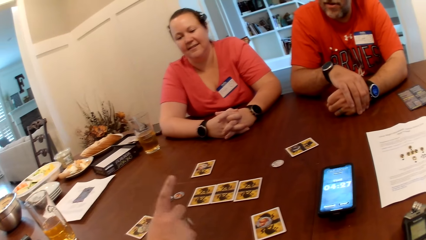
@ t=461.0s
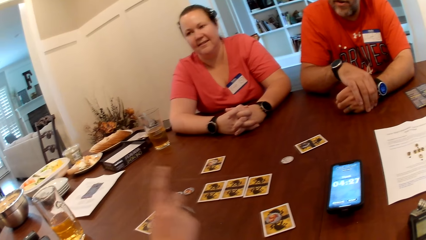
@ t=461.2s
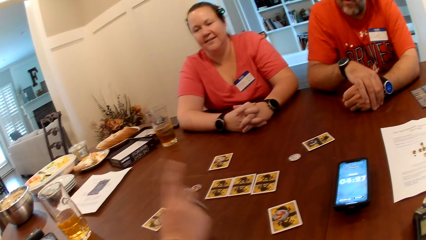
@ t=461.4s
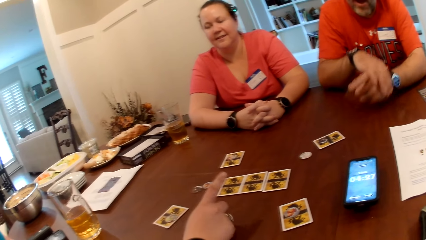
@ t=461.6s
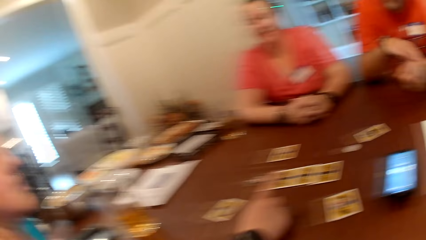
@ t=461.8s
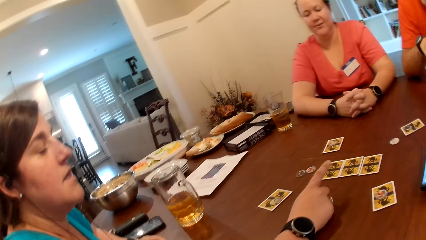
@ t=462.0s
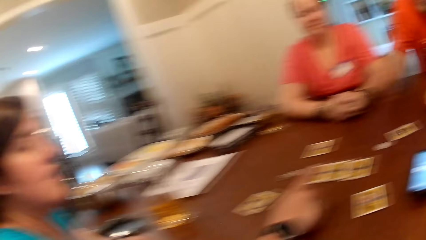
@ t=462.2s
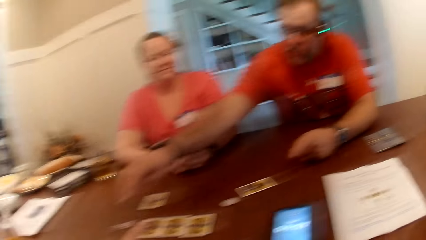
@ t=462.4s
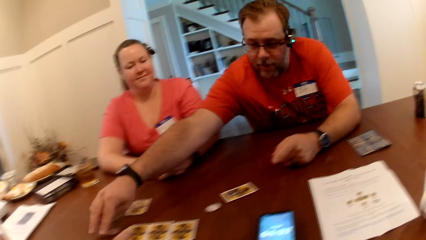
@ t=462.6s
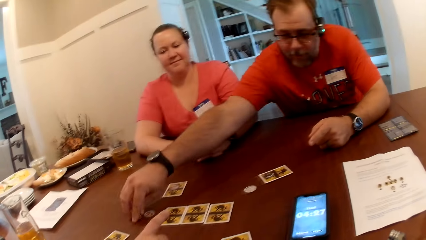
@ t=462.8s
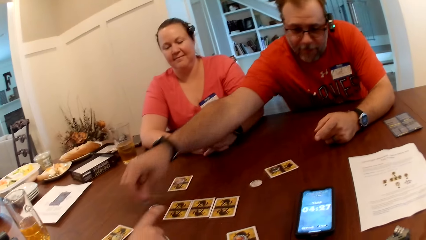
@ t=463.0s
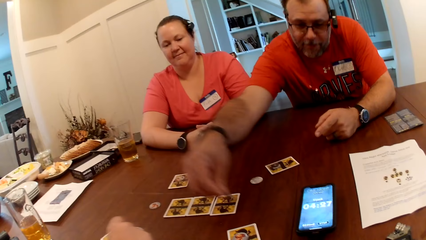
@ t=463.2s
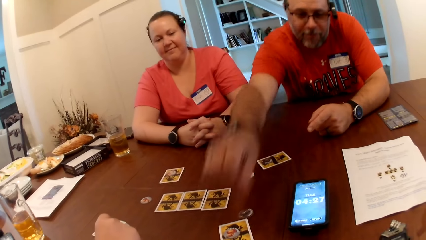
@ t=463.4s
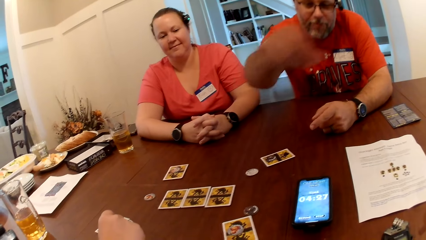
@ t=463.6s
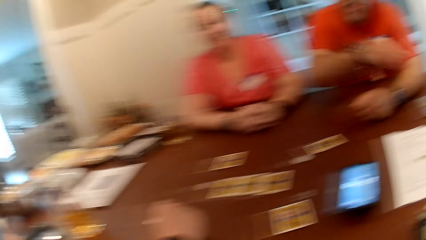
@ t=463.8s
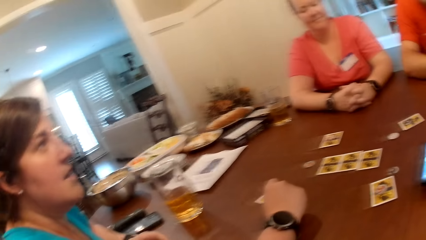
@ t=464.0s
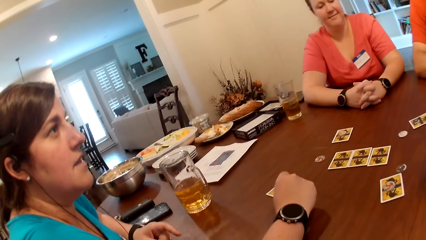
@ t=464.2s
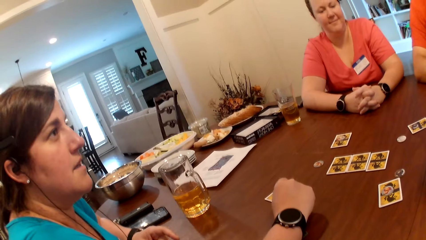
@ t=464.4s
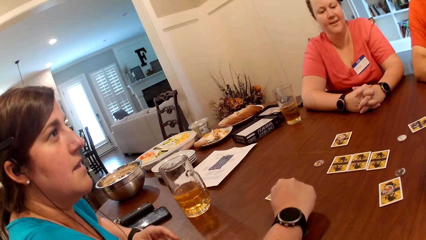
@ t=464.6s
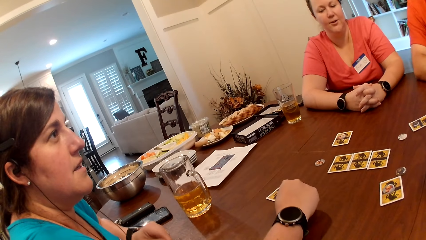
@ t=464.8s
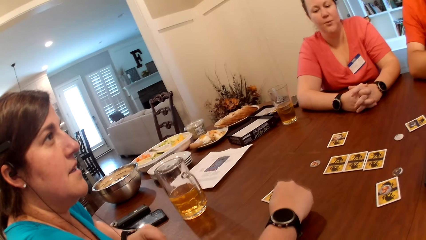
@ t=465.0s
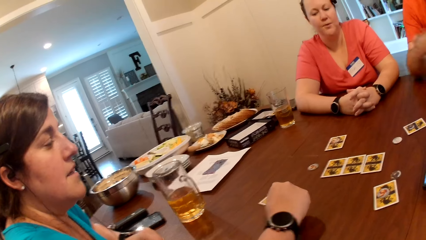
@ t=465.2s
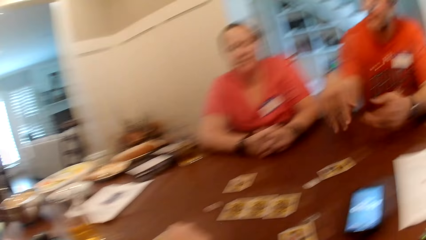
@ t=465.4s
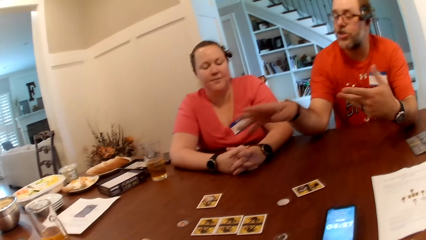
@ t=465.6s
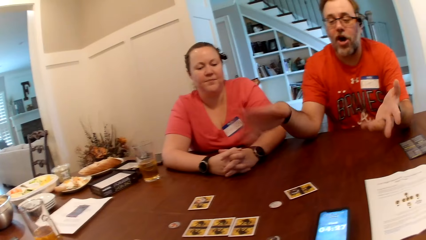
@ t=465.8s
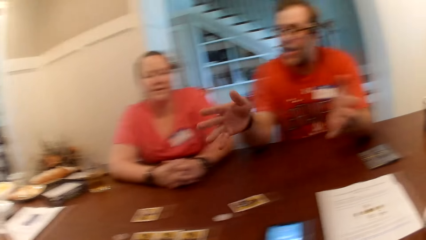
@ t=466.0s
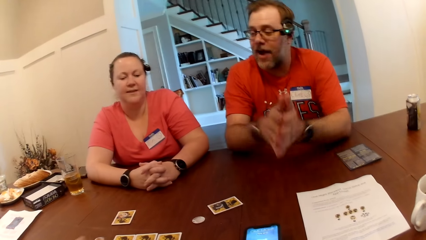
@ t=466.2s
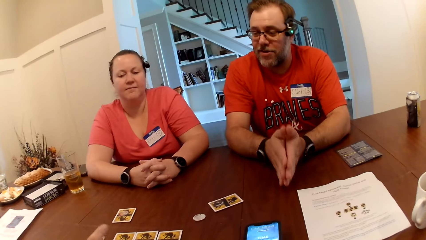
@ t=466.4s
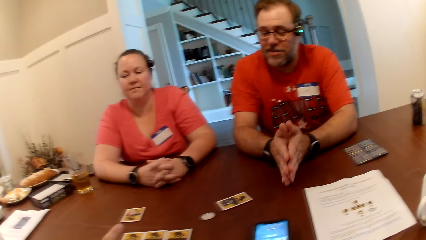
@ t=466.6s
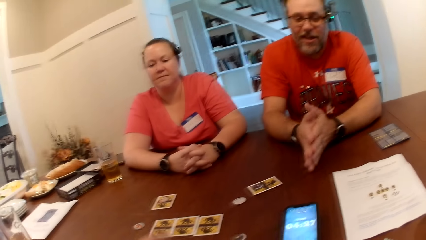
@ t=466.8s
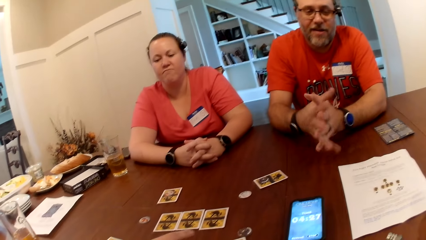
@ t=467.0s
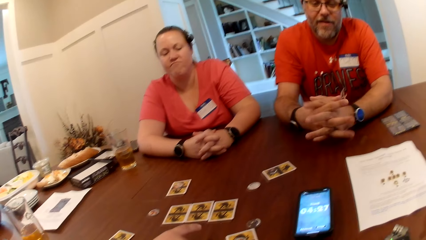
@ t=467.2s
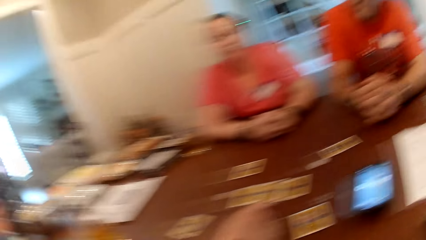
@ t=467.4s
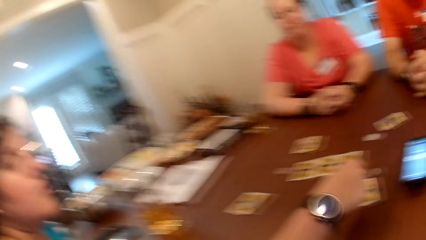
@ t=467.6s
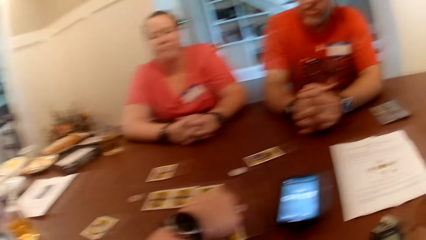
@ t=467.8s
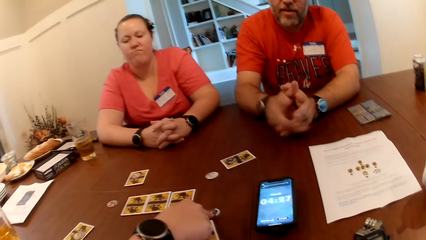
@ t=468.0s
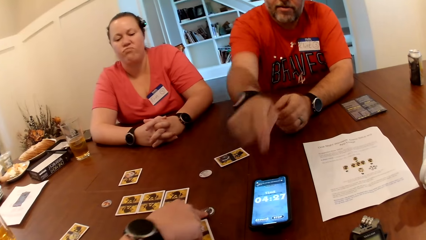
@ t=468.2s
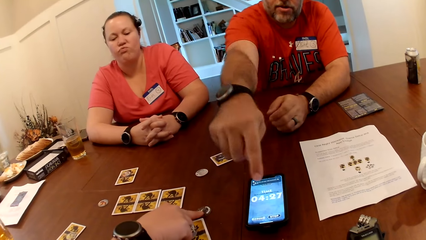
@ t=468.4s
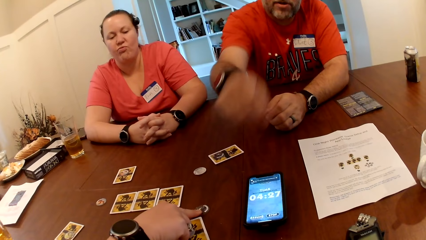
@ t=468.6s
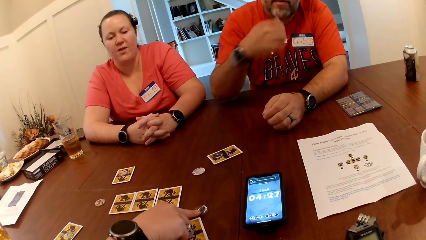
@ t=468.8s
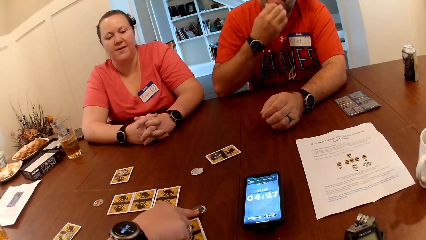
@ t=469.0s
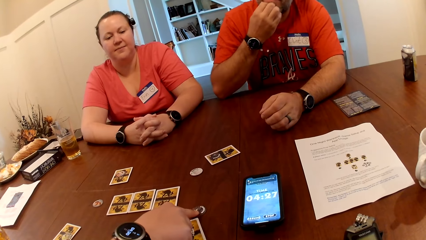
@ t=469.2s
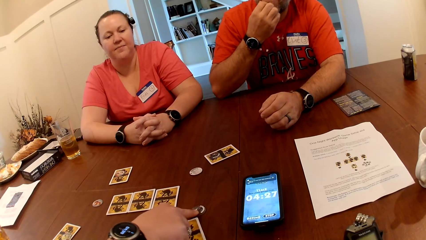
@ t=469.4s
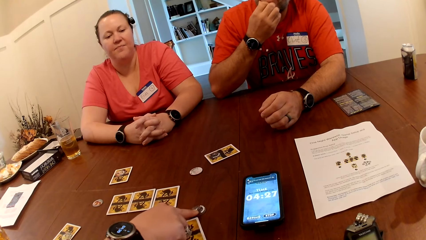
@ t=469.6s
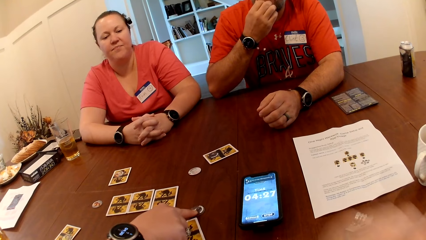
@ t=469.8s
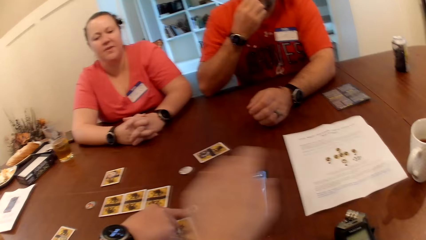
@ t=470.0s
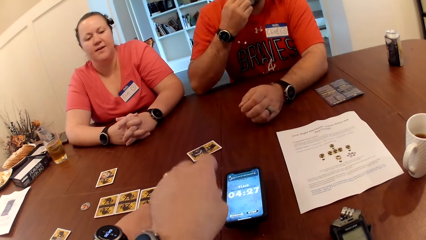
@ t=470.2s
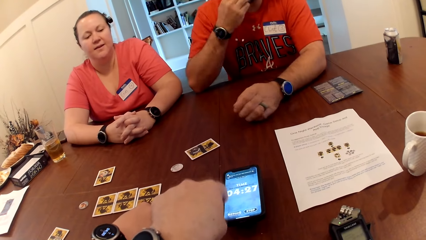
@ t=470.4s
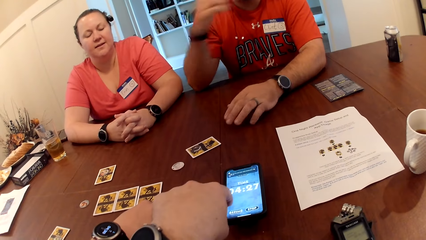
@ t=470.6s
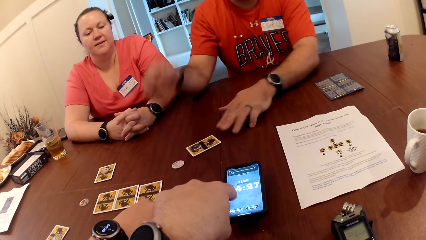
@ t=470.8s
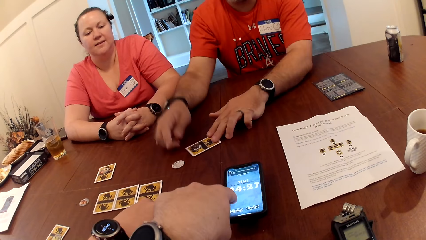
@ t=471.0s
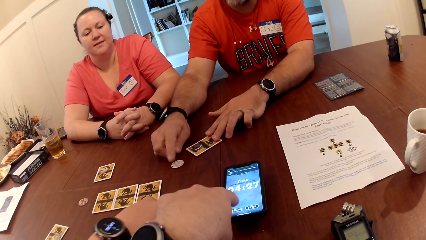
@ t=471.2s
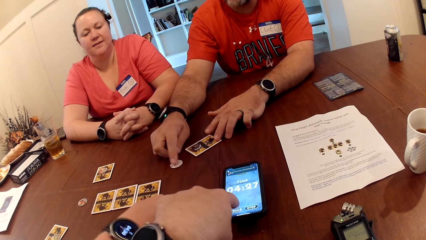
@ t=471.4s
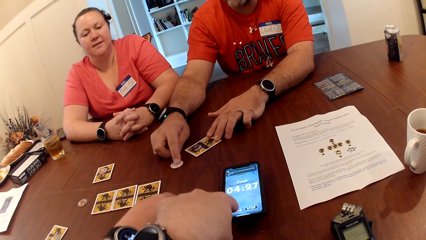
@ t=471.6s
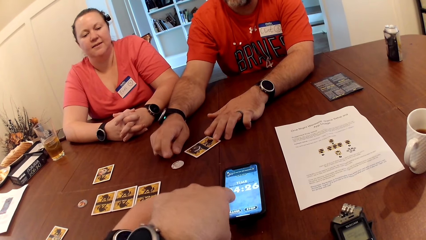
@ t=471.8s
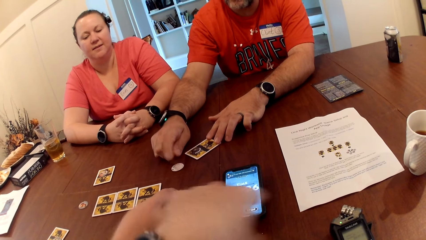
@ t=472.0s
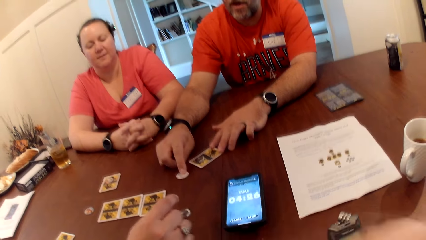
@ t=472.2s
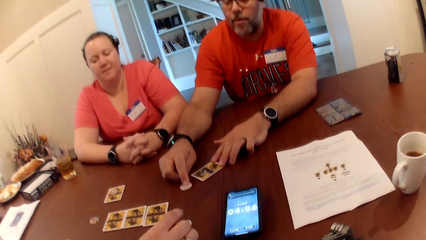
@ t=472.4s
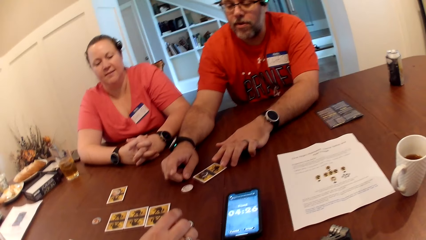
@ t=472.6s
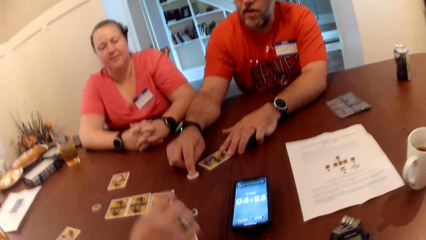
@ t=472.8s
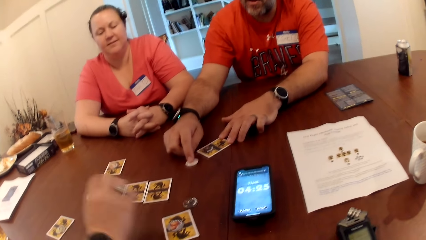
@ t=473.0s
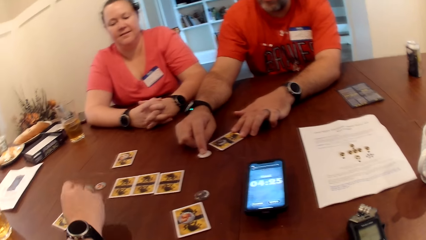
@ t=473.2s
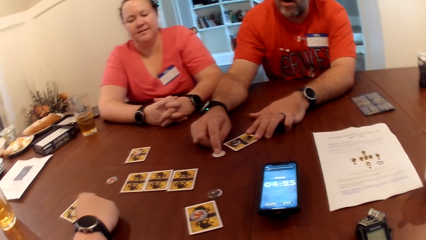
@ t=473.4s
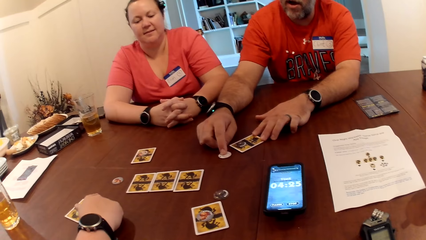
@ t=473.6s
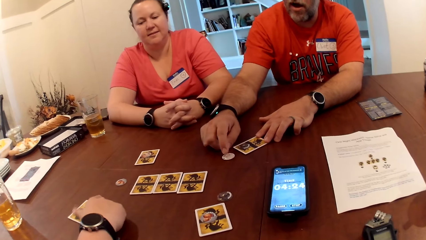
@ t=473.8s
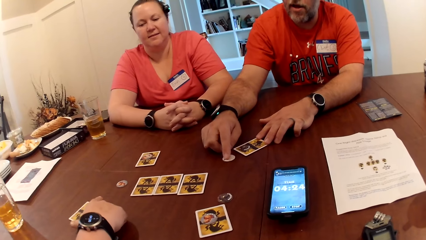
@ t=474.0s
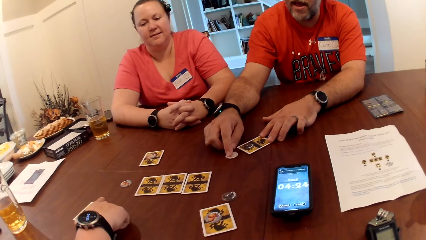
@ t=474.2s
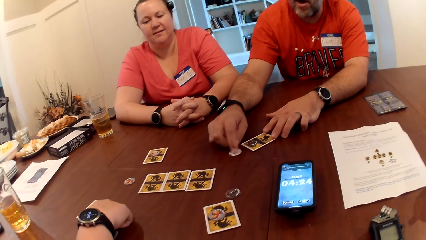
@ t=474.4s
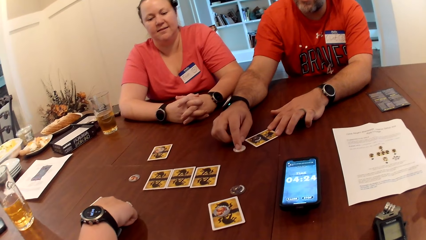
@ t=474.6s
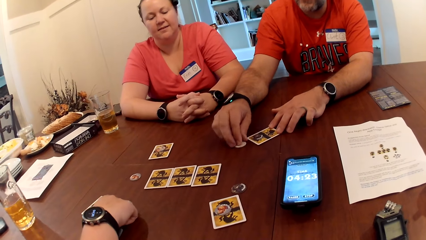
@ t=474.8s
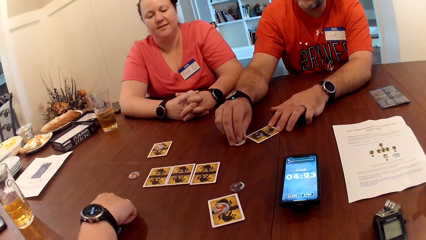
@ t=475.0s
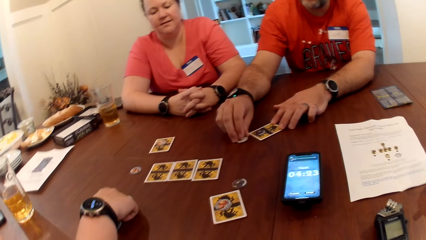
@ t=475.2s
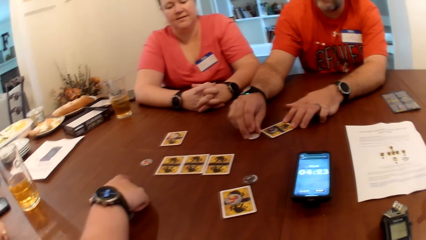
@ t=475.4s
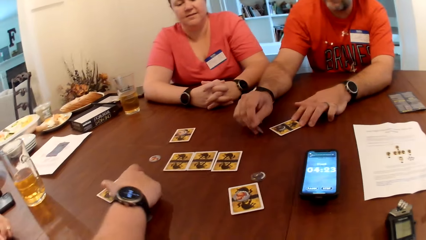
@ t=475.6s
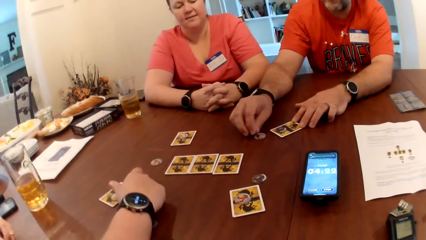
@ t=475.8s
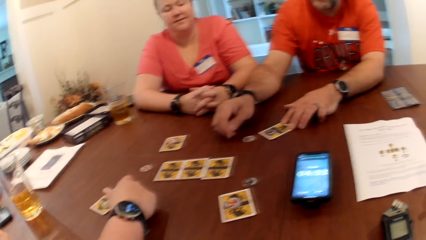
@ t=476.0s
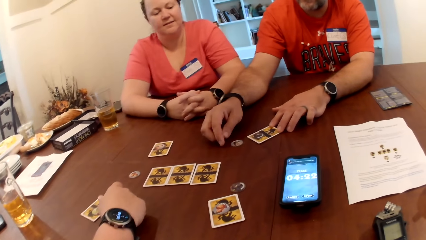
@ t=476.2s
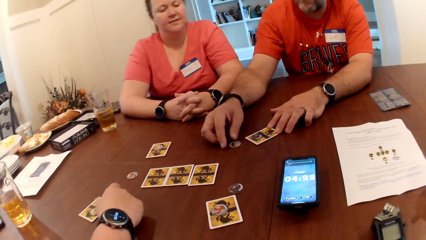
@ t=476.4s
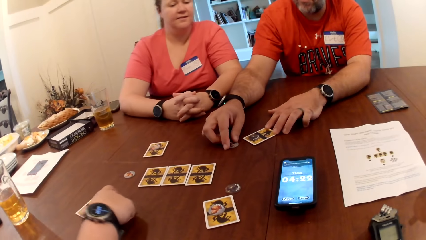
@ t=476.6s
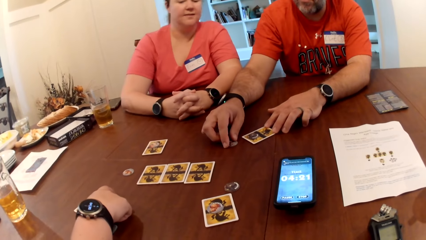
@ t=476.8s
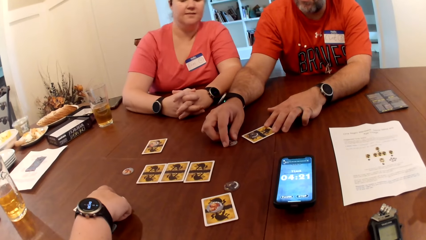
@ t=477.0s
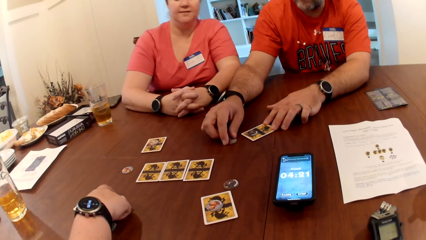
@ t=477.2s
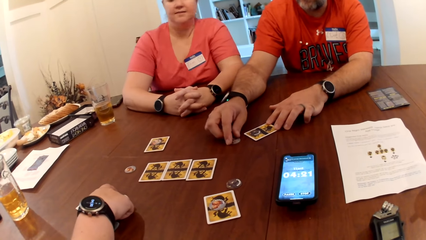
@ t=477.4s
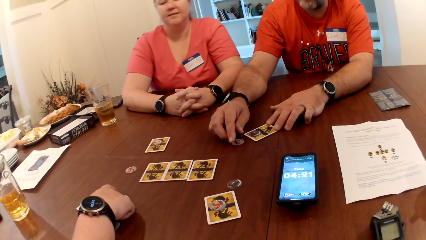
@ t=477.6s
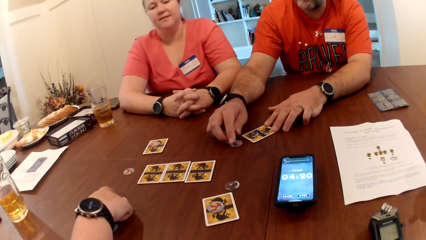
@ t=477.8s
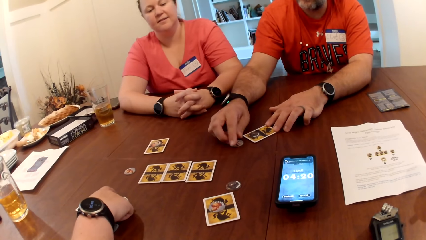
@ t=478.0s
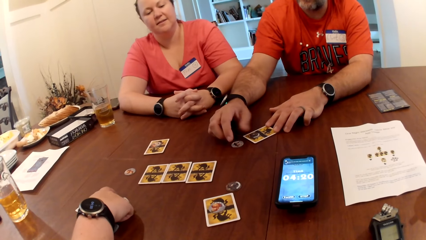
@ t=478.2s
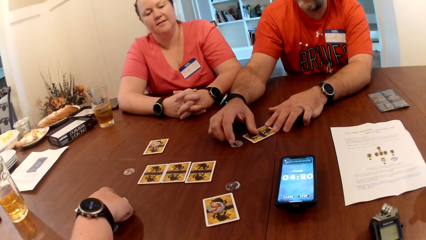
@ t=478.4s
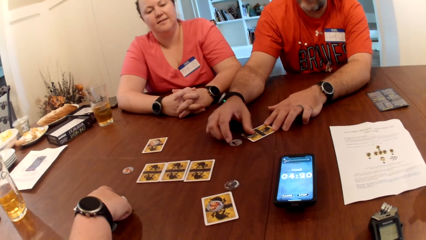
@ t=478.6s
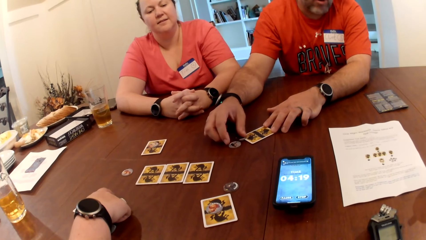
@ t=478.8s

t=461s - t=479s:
The woman converses with the man. The man picks up a chip on the table with his right hand. He drops the chip in his right hand on the table. The man converses with the woman. The woman touches the chip on the table with her right hand. The camera wearer presses the phone on the table with his left hand. He looks around. The man touches the card and the game chip on the table with his hands. The woman touches the card on the table with her right hand.
